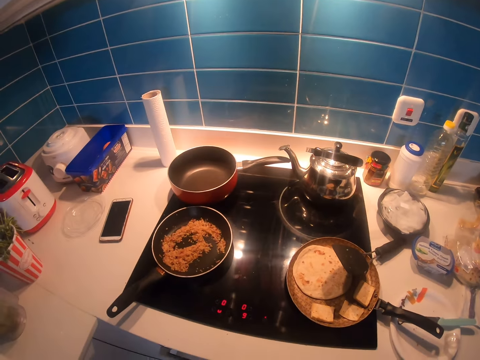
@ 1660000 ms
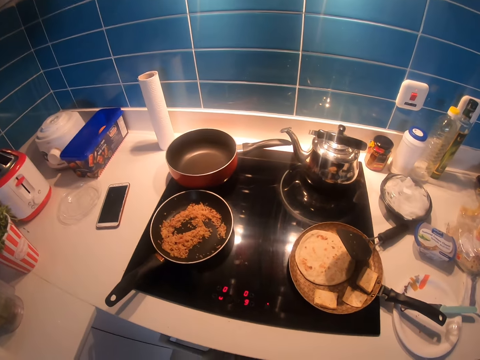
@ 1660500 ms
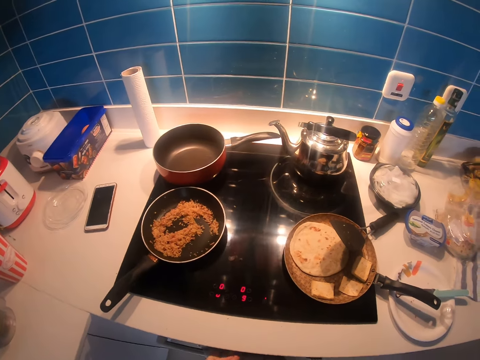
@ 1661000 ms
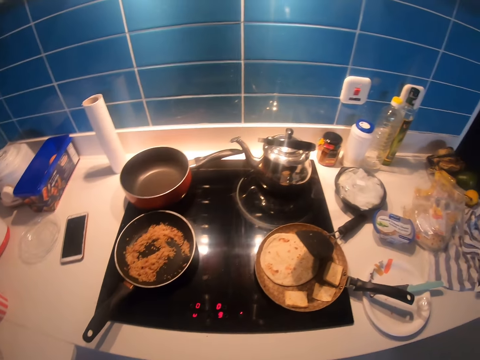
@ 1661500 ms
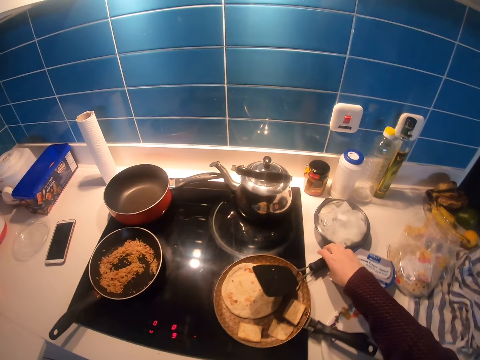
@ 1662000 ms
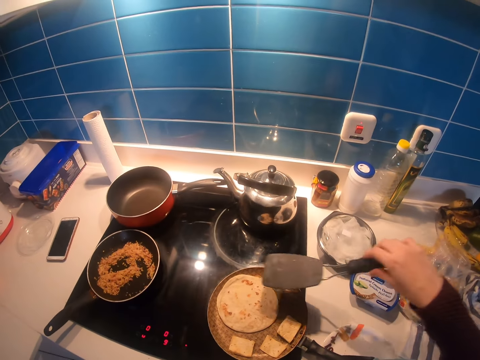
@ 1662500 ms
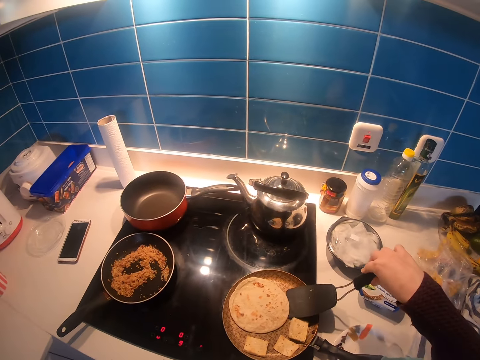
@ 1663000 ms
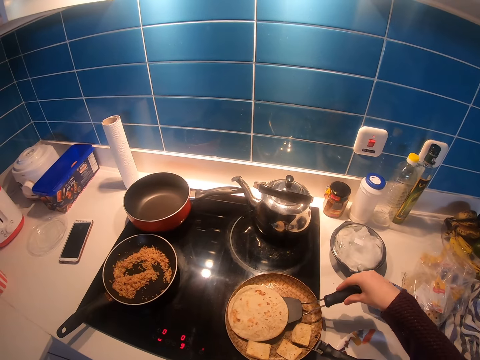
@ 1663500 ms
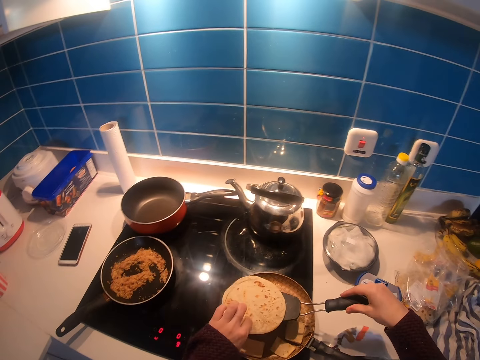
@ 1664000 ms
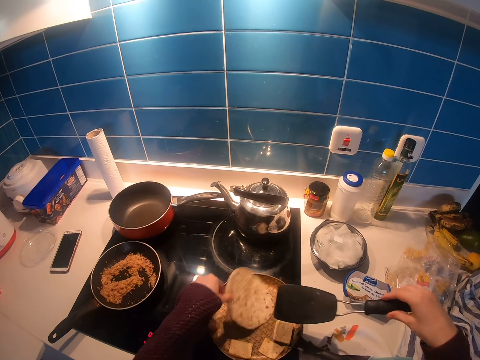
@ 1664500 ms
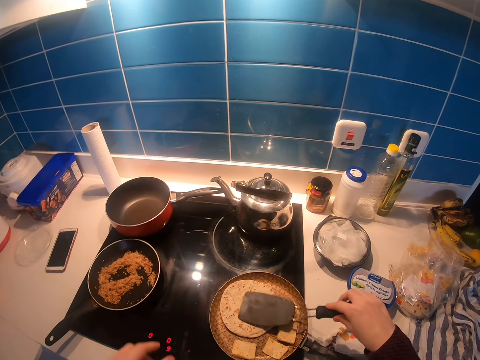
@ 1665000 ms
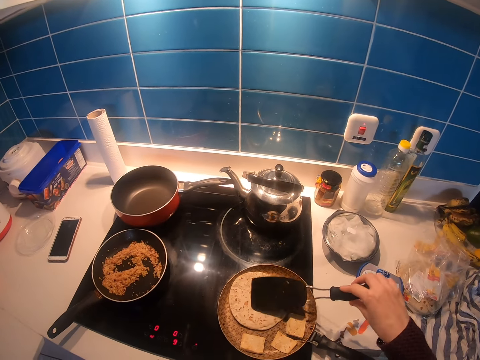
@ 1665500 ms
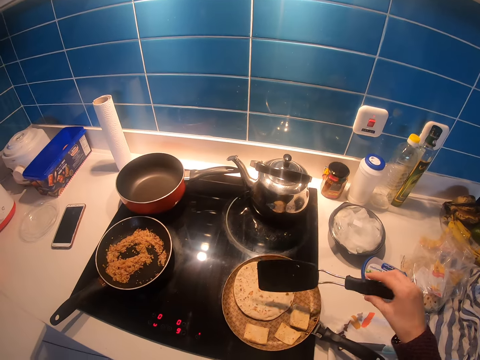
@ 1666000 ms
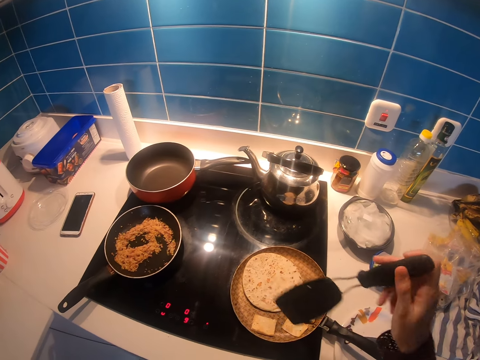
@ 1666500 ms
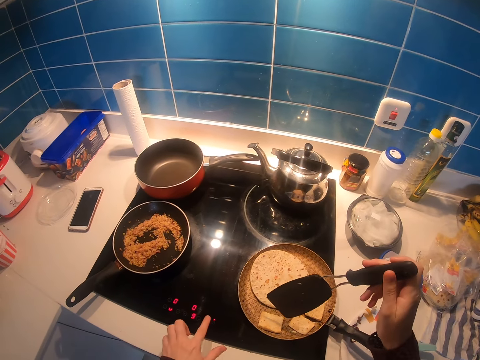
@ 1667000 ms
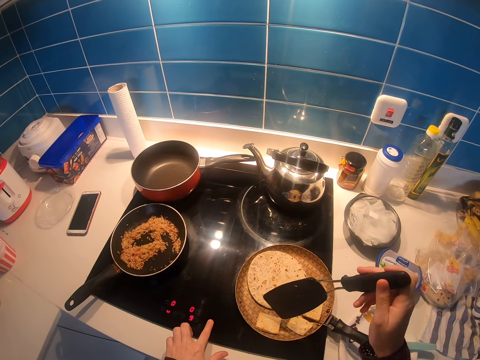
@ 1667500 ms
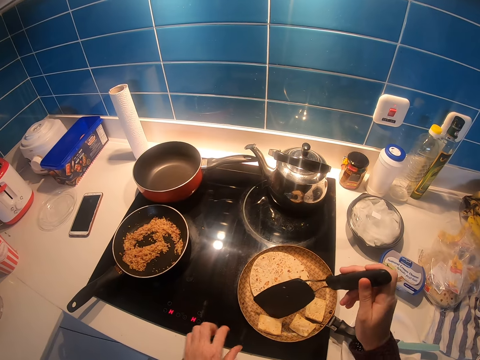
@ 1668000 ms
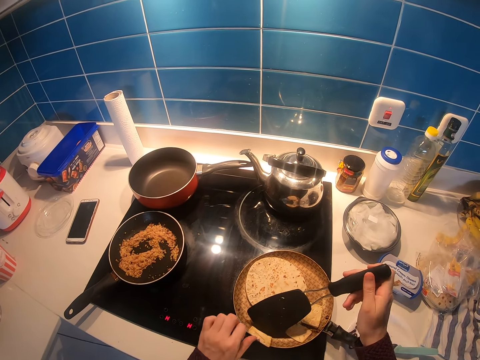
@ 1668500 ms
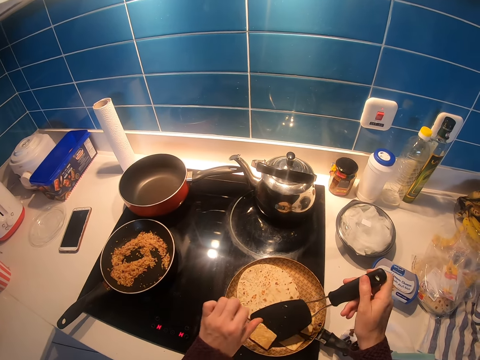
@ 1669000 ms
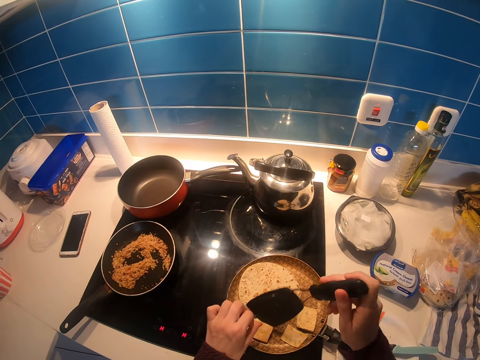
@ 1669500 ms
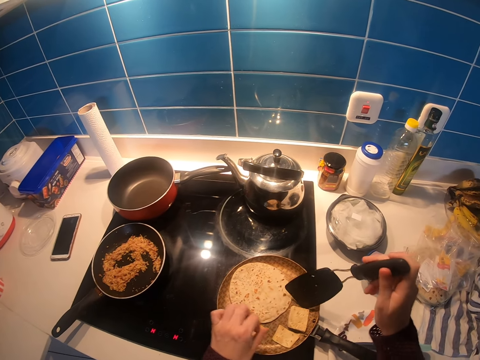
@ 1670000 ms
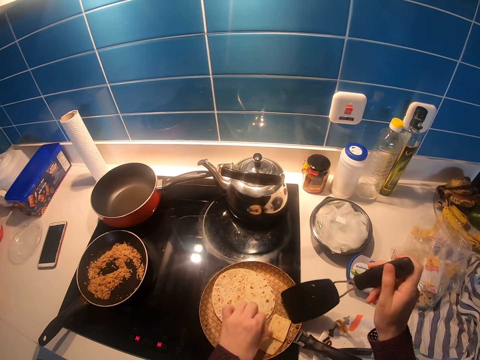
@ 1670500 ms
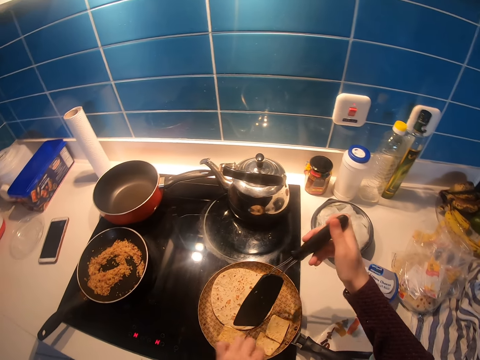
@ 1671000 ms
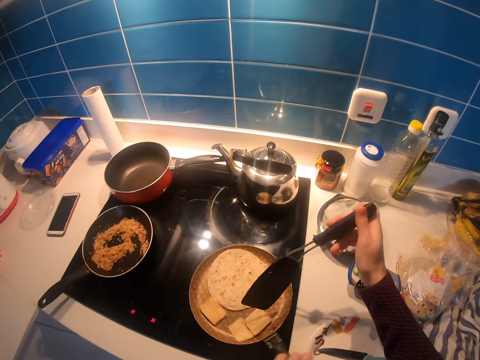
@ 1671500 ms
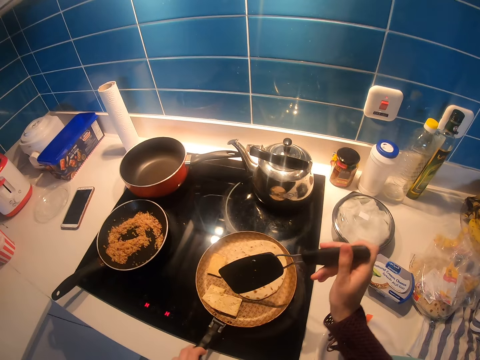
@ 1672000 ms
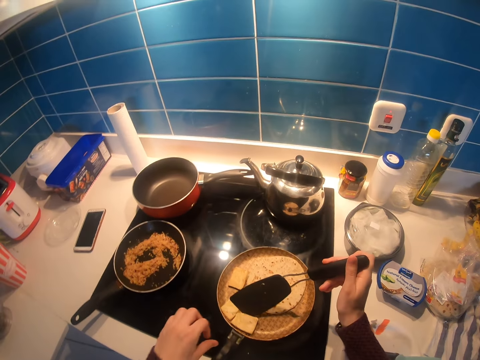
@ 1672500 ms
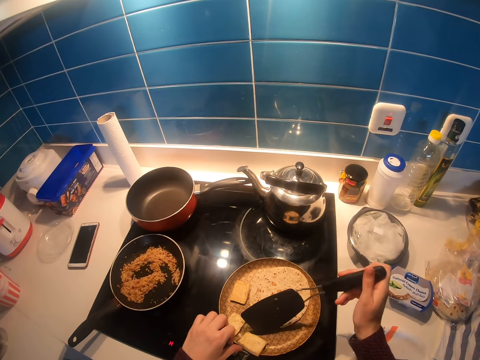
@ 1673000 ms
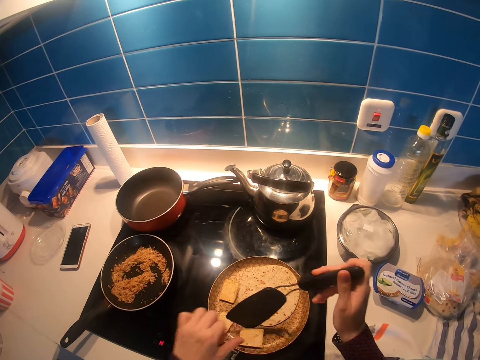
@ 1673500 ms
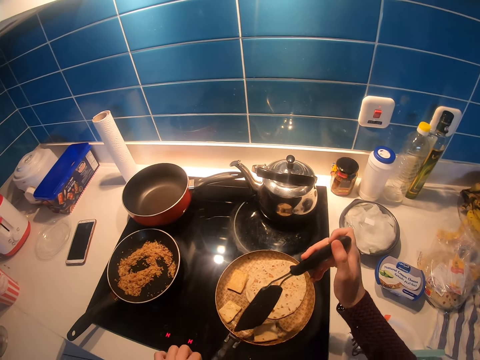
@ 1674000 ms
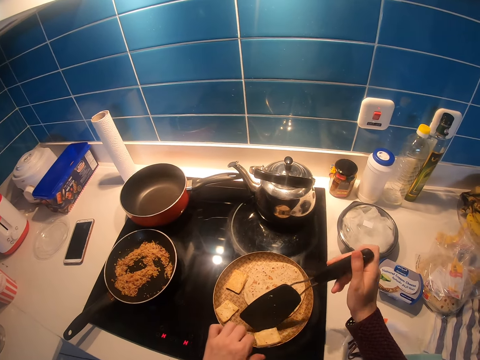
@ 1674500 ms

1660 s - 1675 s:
The camera wearer picks up the spatula or spoon. He wipes his hands with a cloth. He scoops the chapati with the spatula. He turns the chapati with his left hand. He drops the chapati on the frying pan. He presses the chapati with the spatula. He stirs food with the spoon. He operates the cooker. He turns the cheese with the spatula. He turns the frying pan. He turns the cheese in the frying pan. He stirs the food on the pan.

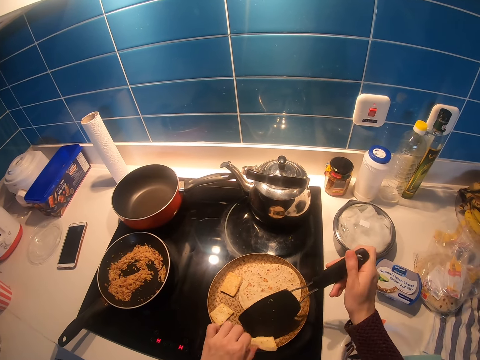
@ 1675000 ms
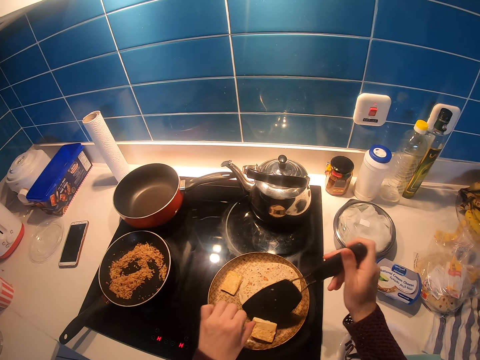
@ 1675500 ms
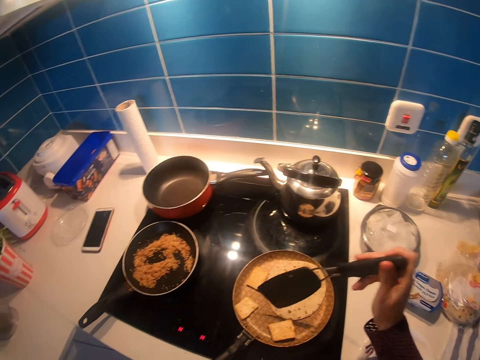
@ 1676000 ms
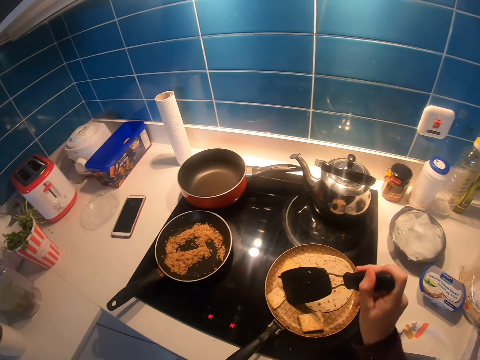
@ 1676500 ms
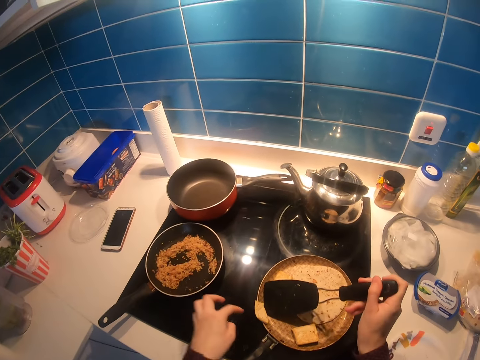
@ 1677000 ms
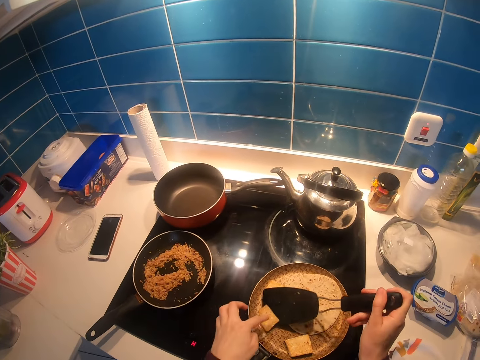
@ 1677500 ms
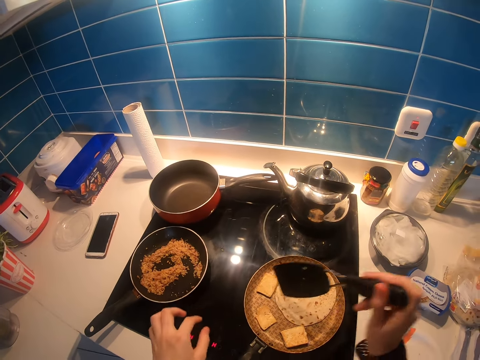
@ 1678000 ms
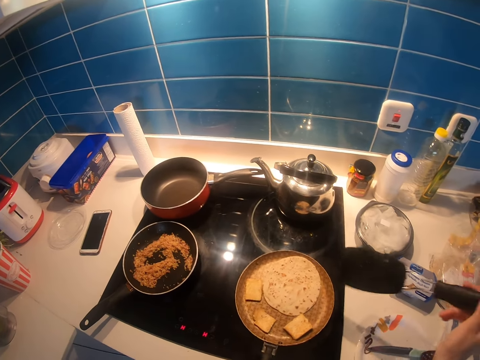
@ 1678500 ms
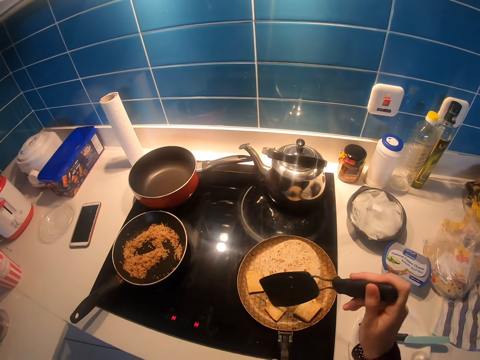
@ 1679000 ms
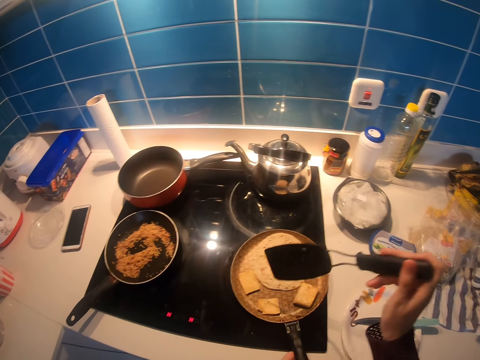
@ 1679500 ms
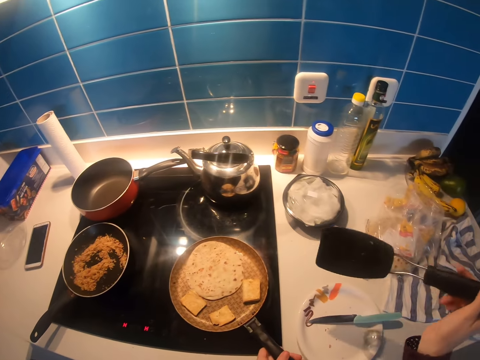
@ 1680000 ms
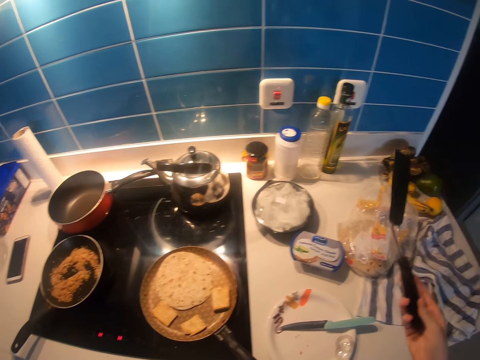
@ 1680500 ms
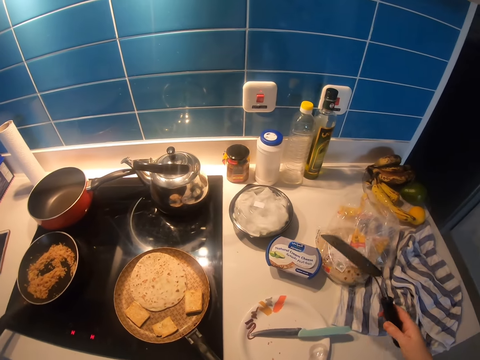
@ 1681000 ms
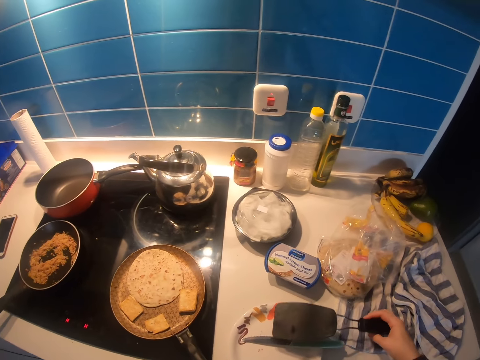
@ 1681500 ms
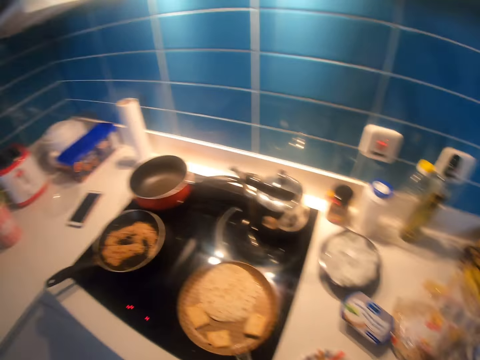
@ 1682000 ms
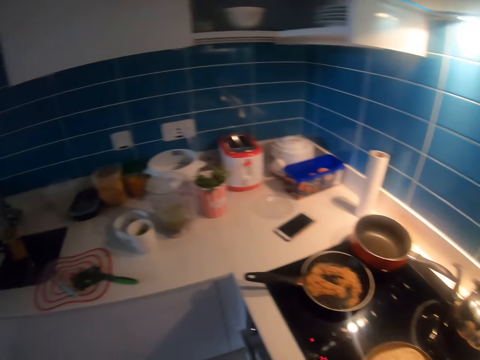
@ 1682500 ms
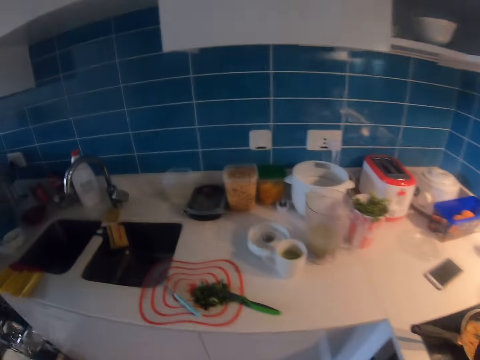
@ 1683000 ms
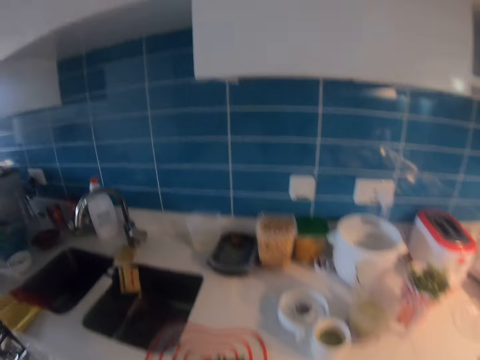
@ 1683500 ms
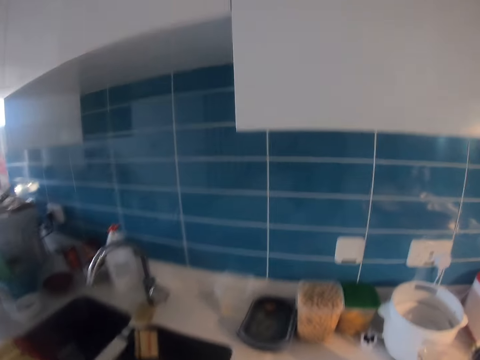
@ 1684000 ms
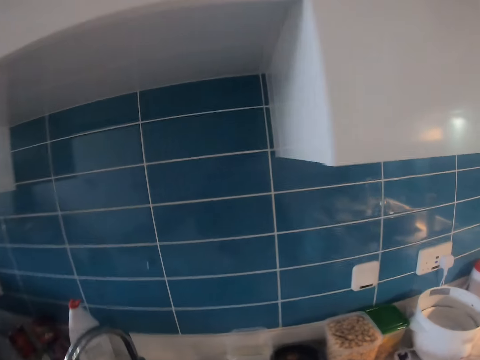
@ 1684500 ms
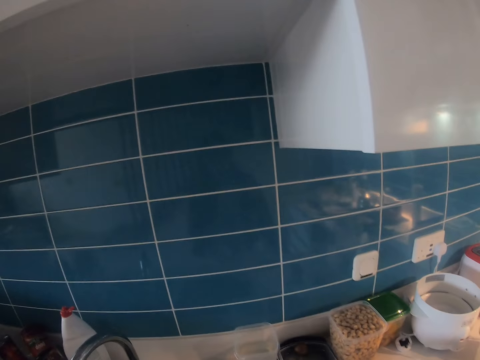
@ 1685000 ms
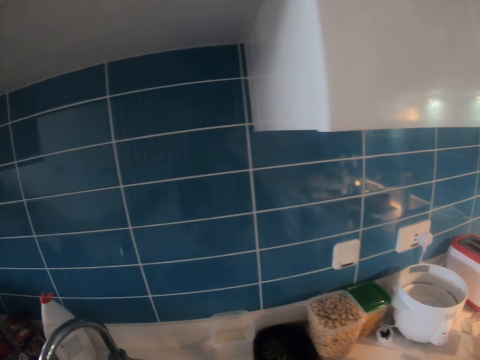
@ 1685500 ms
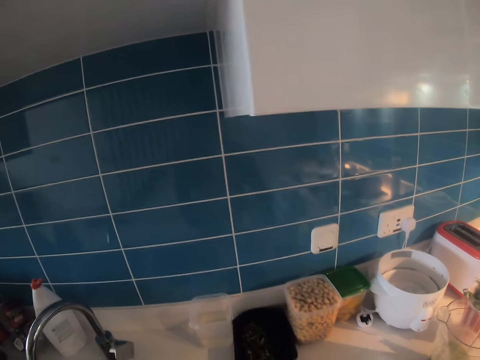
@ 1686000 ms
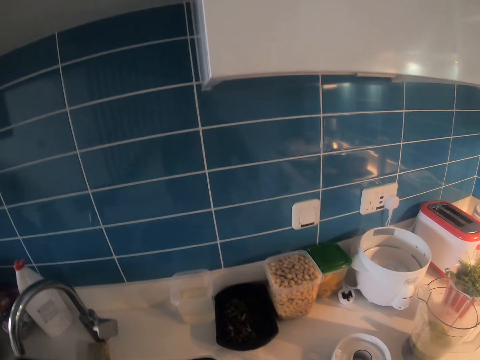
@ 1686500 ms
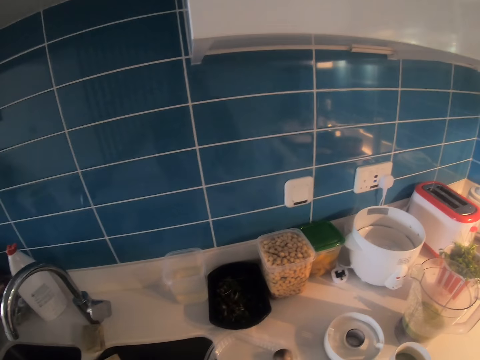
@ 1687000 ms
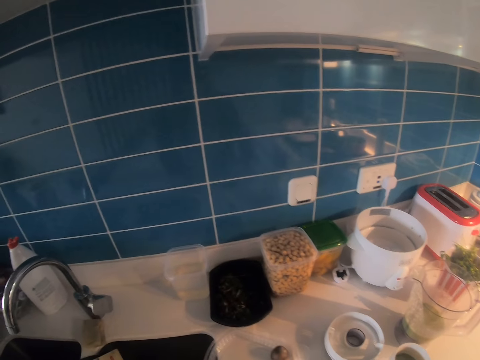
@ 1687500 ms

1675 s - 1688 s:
The camera wearer turns food with a hand. They turn food with a hand again. They turn the frying pan. They put the spatula on the counter top. They stir food. They stare at a spoon. They place down the spoon. They pick up the tray from the counter top. They pick up a lid.
